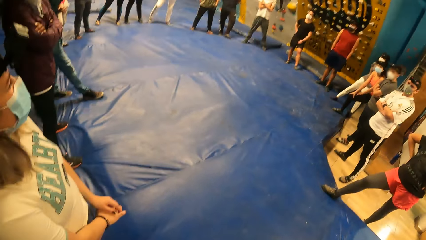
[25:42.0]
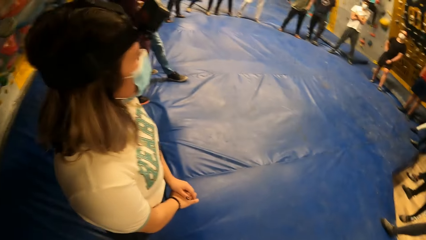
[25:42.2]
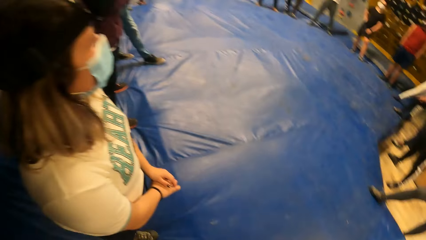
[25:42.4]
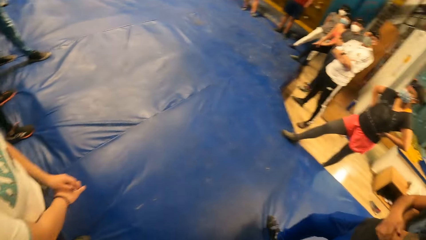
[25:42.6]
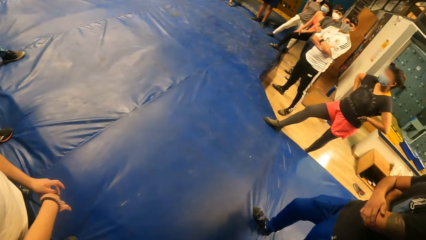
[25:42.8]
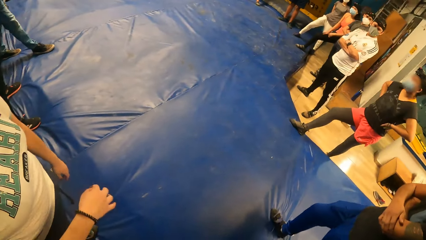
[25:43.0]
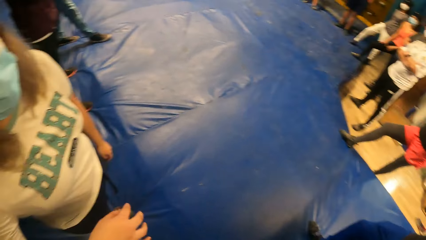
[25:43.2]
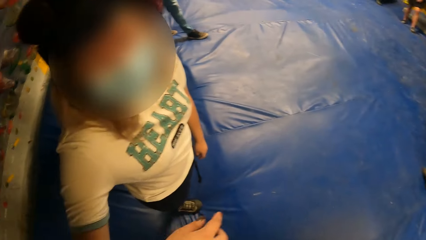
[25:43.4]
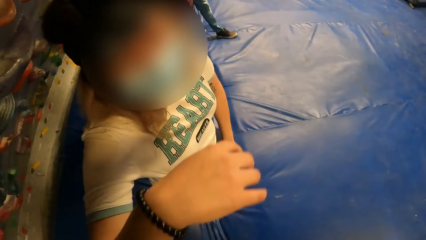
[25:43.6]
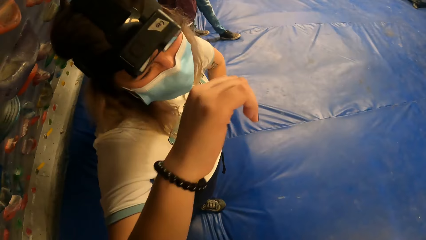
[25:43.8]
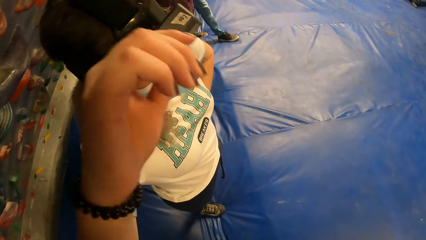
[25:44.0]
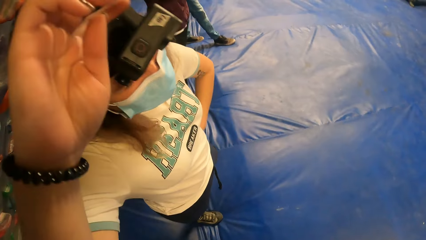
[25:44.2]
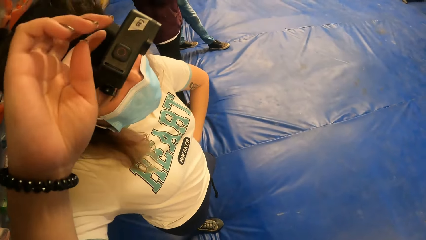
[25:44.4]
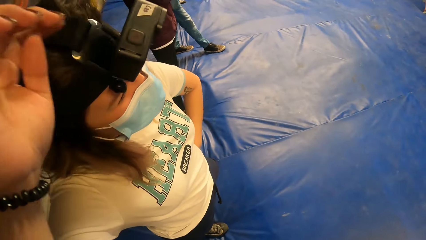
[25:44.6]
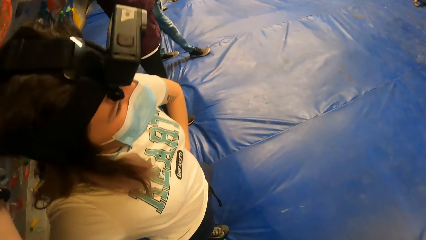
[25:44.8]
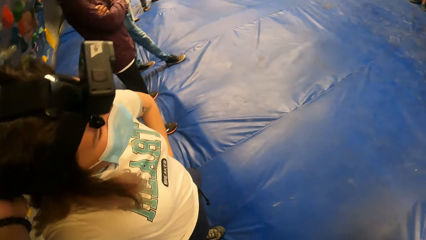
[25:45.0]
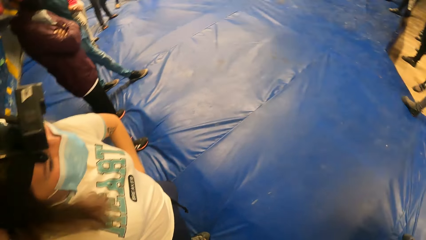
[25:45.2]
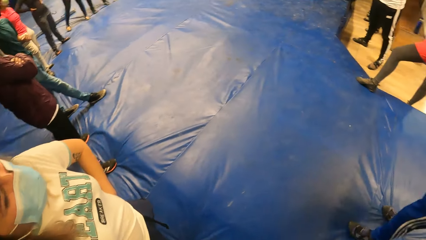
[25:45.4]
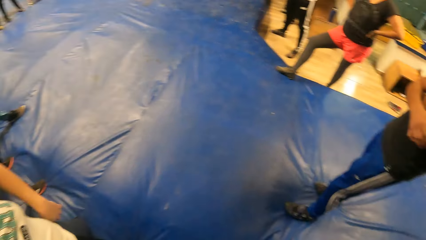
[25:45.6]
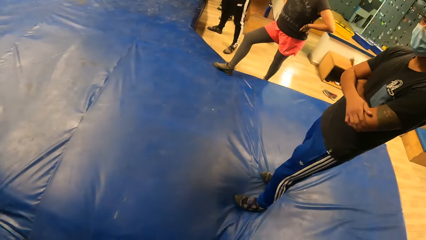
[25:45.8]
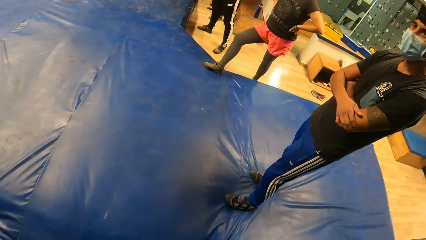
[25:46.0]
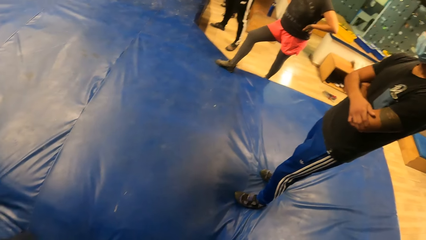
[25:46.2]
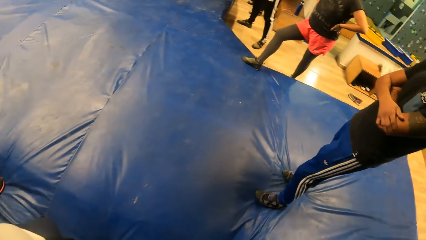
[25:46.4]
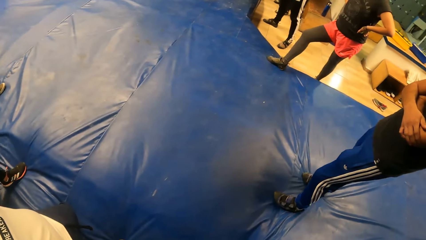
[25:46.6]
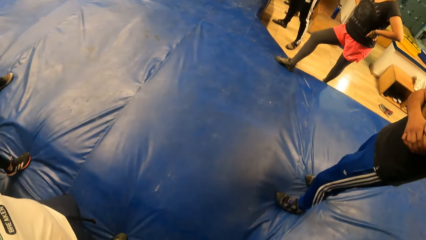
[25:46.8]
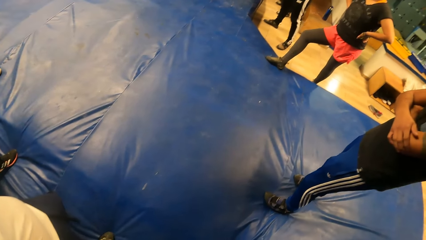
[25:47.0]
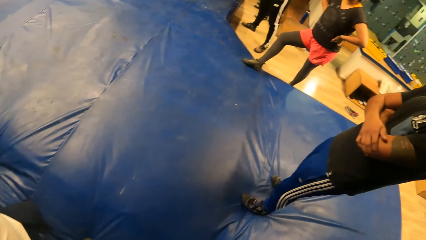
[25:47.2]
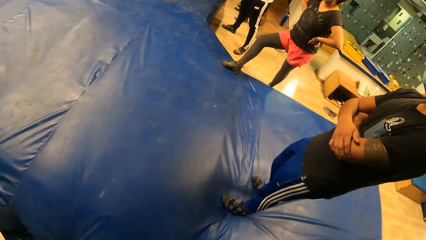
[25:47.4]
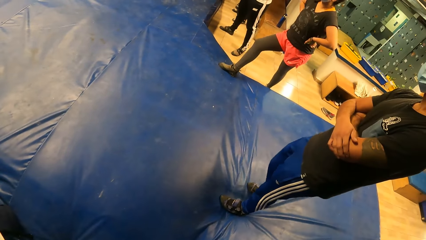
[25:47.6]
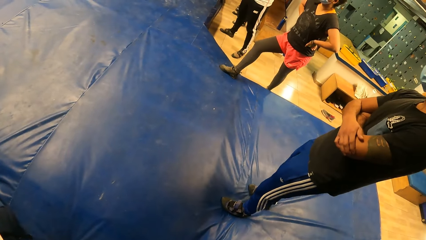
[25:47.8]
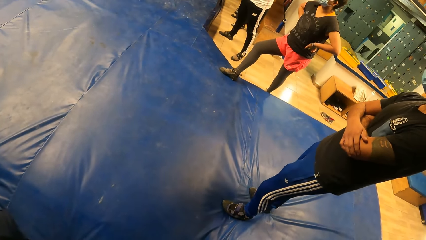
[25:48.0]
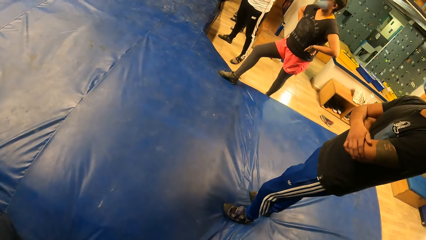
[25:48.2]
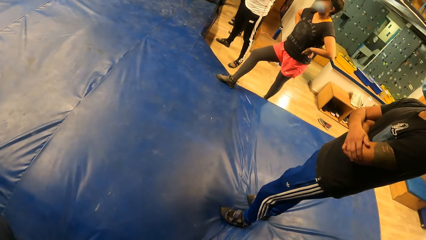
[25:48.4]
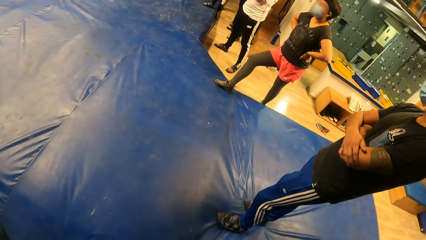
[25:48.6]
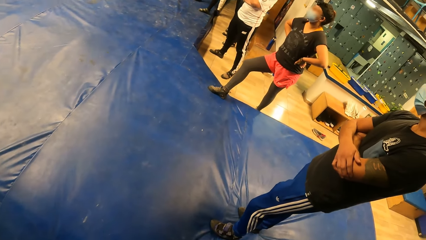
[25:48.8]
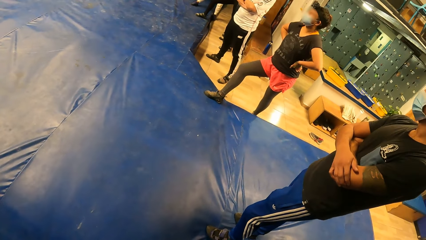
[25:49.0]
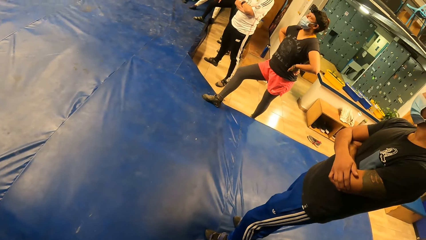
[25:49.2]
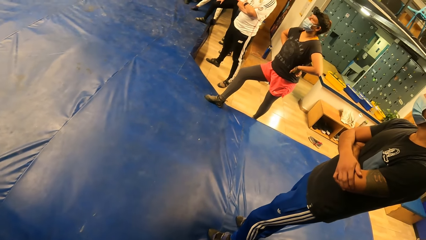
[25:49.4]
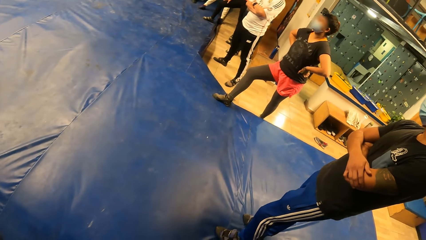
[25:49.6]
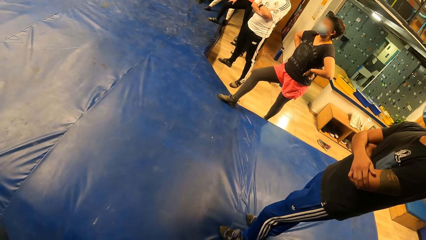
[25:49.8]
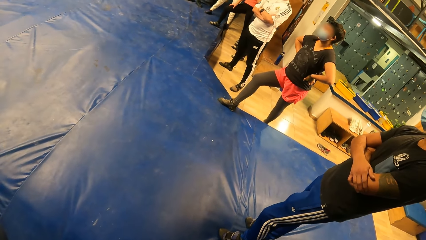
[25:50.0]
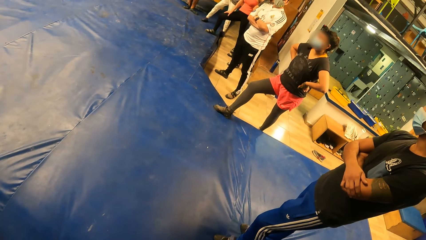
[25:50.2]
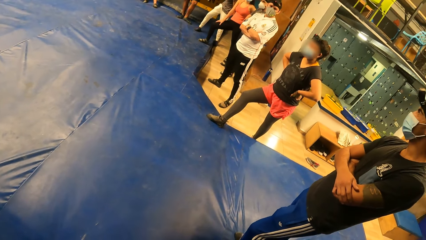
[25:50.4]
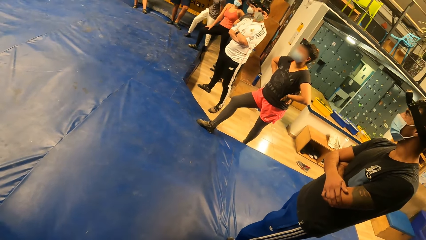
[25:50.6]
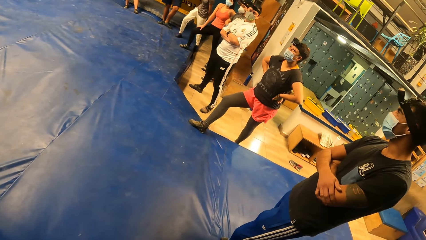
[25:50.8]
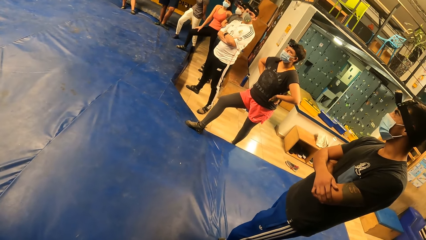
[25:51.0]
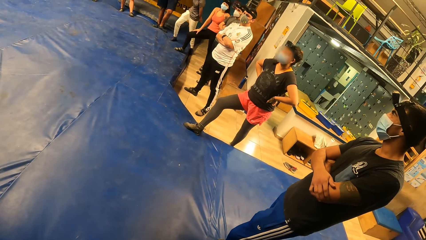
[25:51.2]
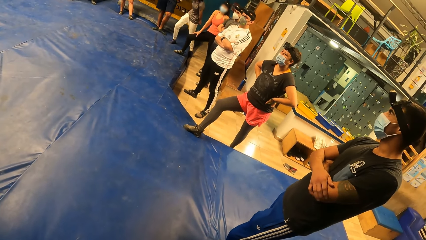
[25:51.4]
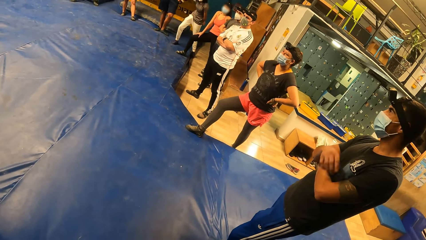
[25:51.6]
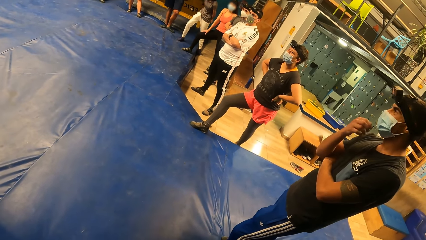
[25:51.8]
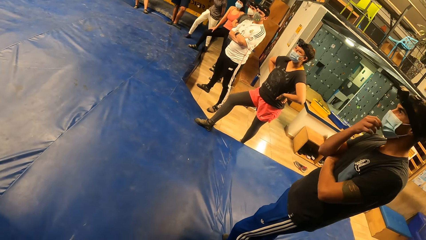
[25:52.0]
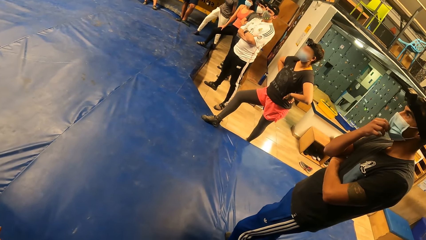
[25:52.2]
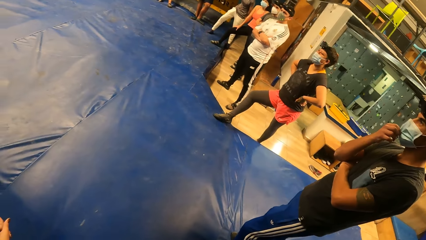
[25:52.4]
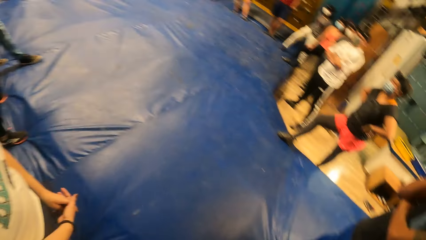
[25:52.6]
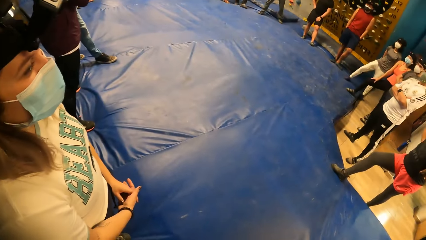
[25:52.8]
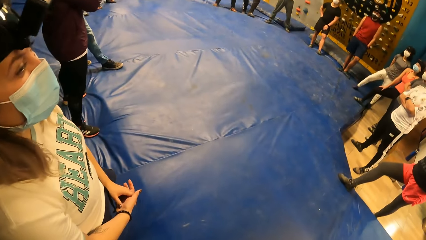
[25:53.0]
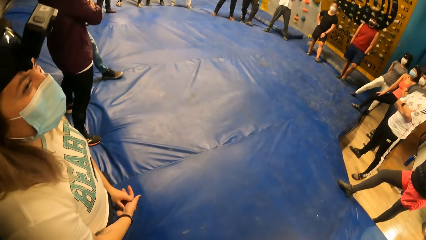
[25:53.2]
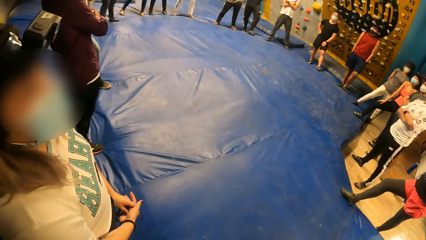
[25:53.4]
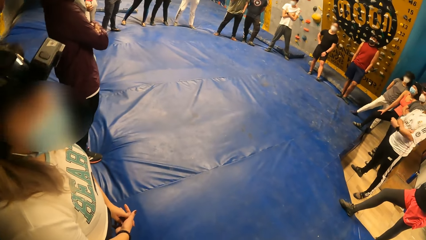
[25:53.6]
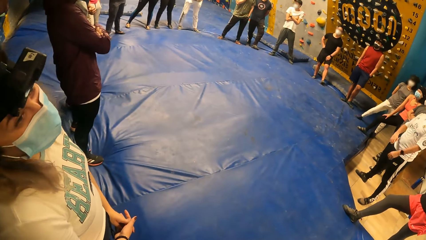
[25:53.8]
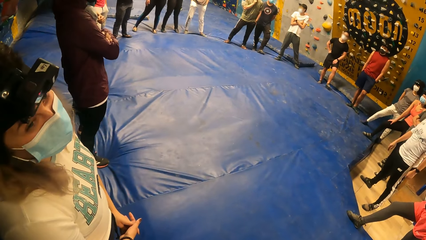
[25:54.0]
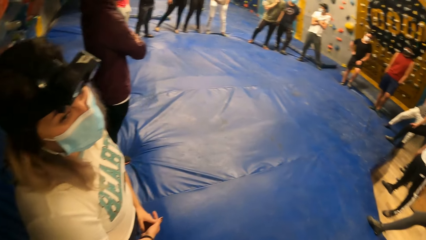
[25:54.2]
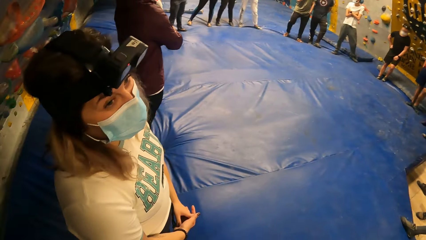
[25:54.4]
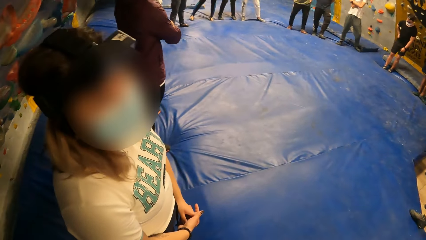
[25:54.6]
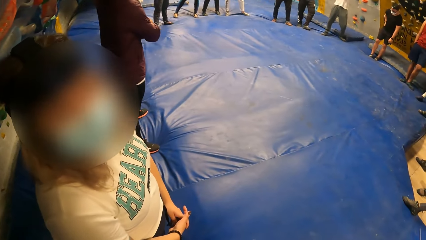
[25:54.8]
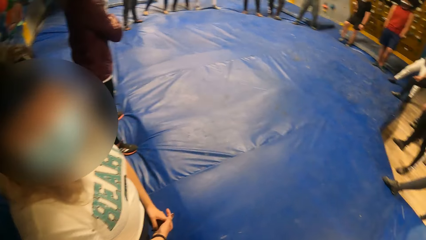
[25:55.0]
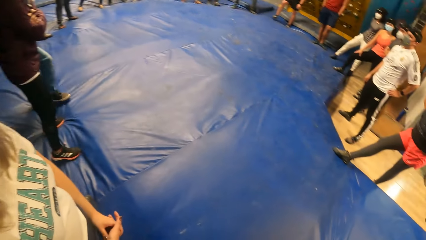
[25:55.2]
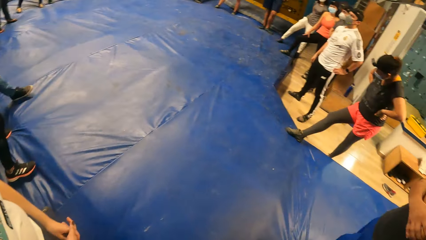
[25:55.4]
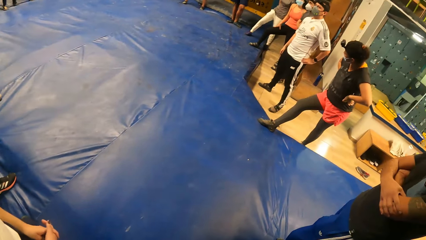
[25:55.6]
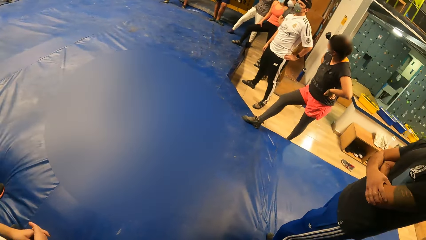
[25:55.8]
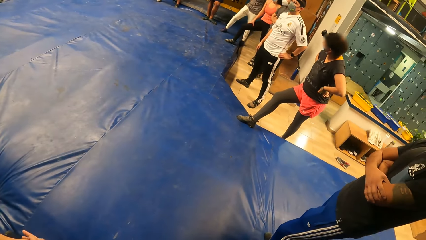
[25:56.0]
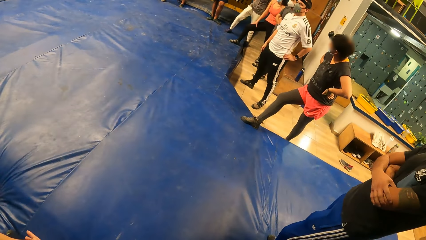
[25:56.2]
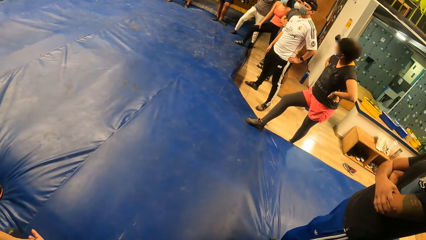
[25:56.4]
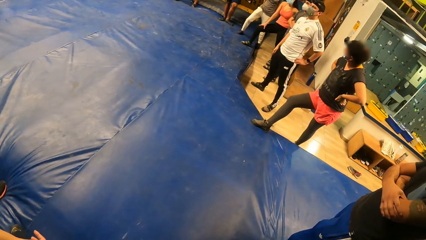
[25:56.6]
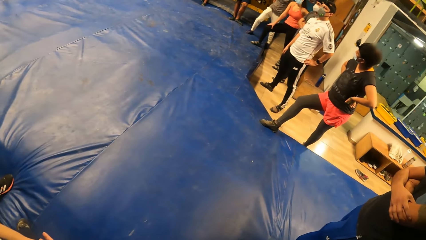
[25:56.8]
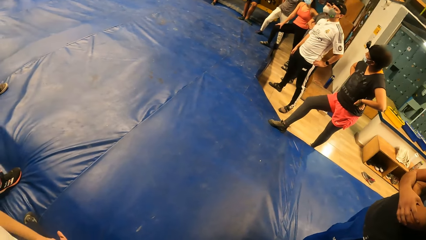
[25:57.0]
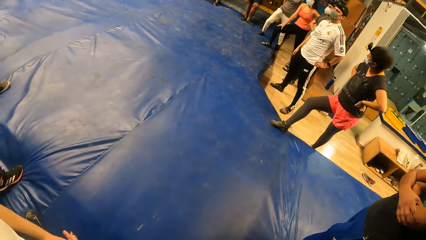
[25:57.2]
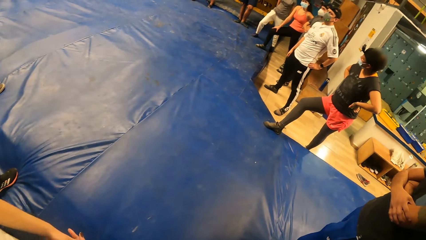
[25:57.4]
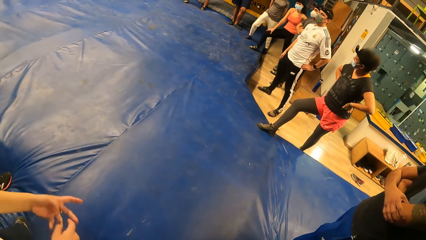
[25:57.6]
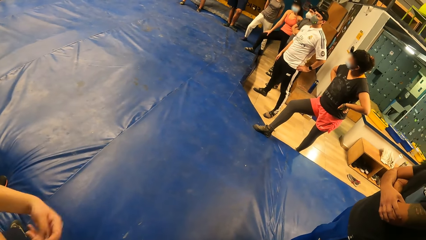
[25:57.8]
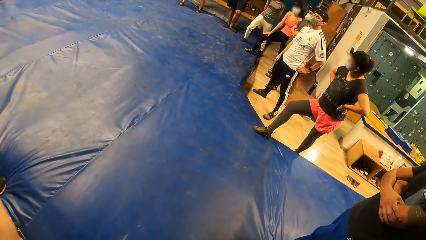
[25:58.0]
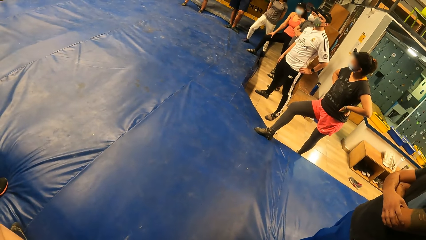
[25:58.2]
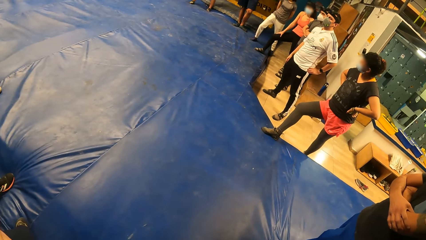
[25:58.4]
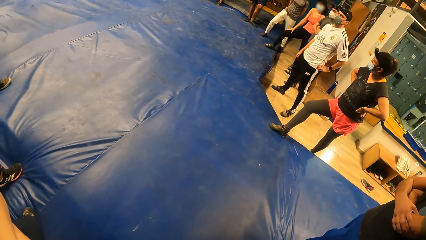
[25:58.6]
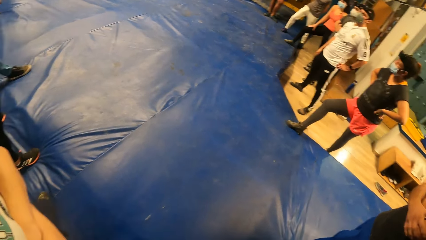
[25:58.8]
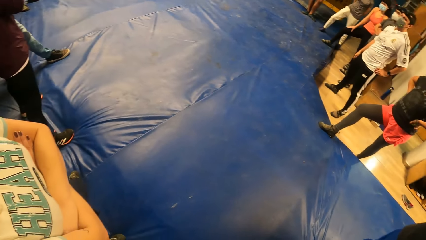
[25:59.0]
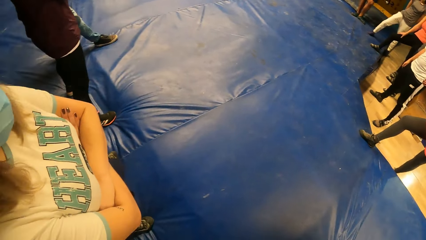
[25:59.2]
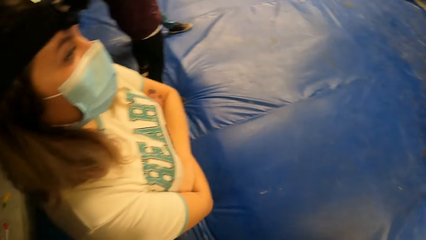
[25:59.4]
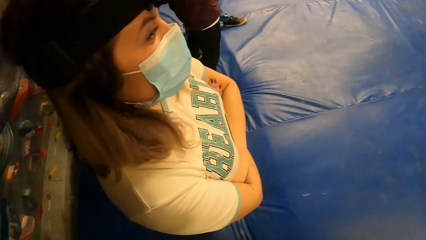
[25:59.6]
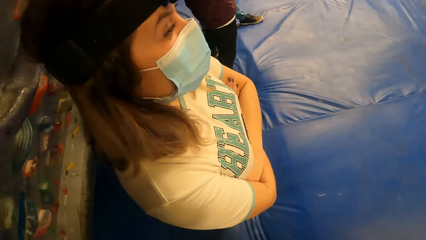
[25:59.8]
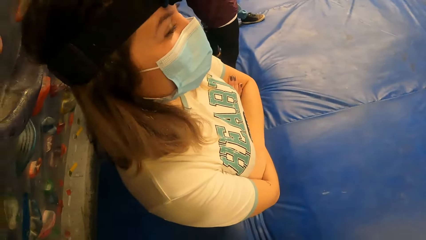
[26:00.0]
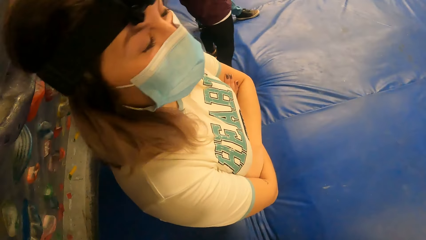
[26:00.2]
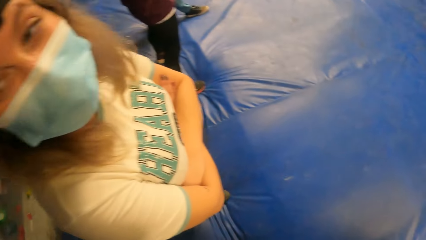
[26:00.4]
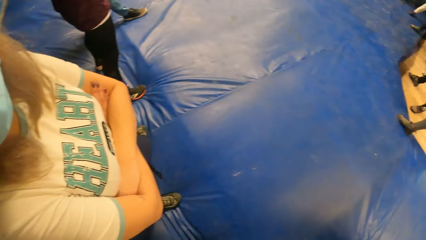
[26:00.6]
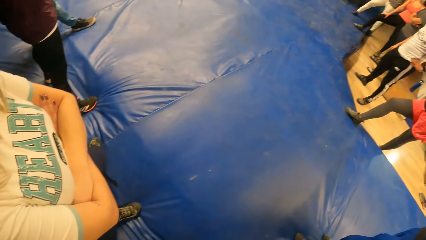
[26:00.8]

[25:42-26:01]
A woman lifts the hand. A man adjusts the mask. The woman converses with the camera wearer.
